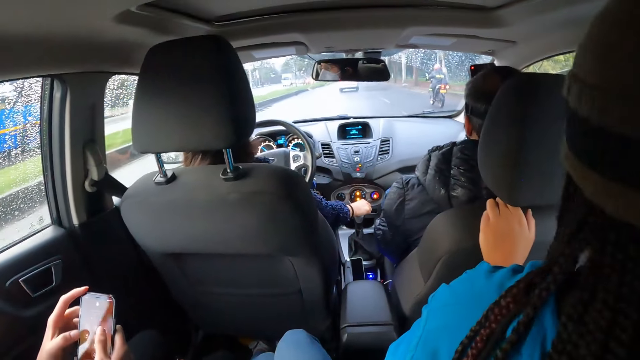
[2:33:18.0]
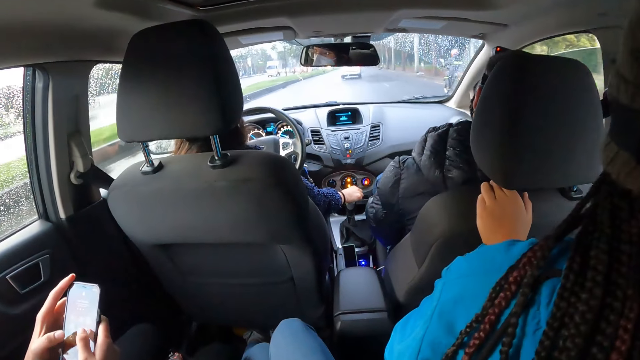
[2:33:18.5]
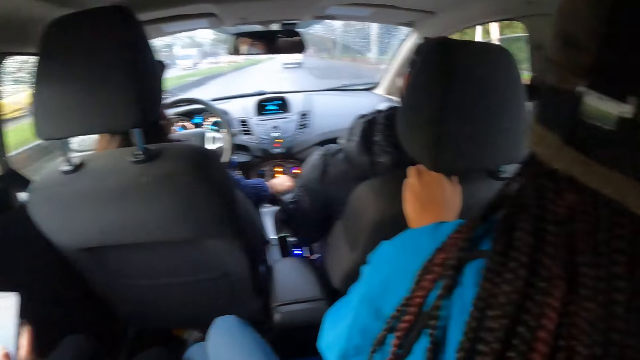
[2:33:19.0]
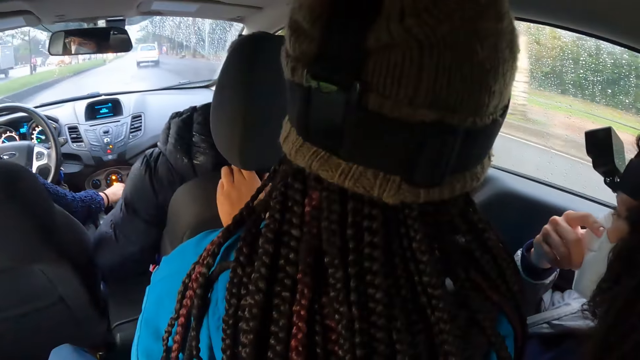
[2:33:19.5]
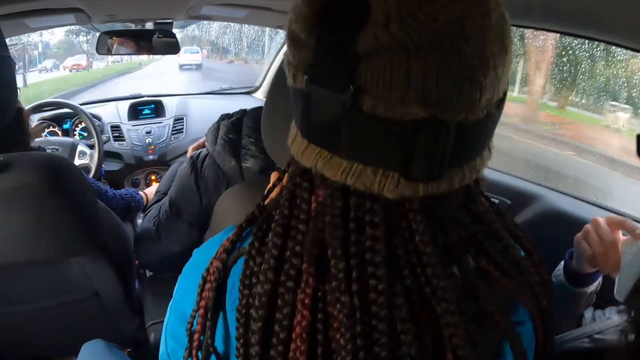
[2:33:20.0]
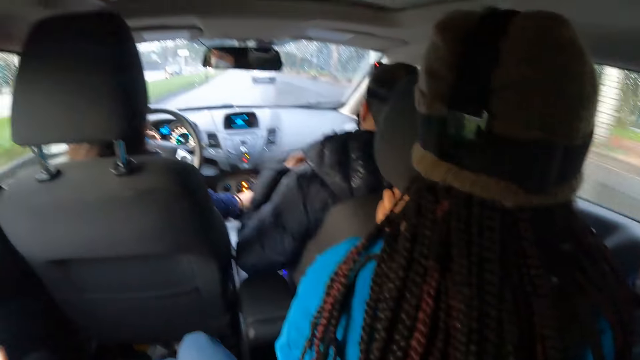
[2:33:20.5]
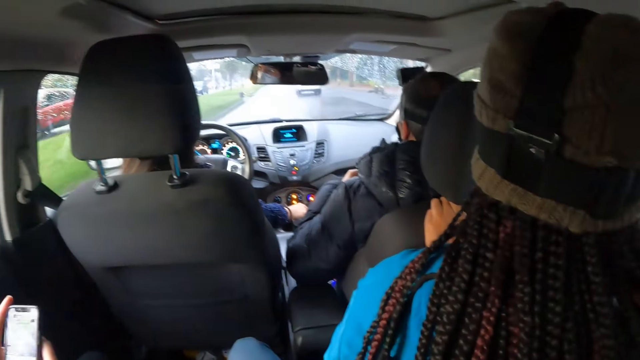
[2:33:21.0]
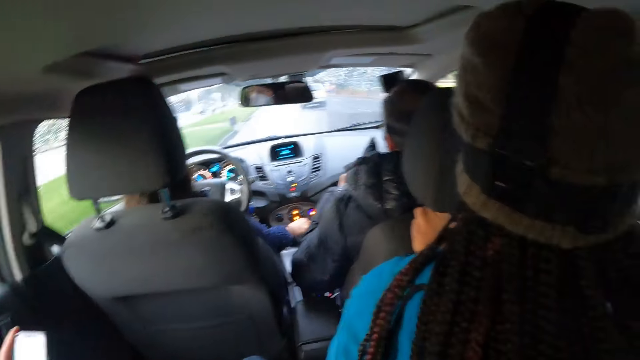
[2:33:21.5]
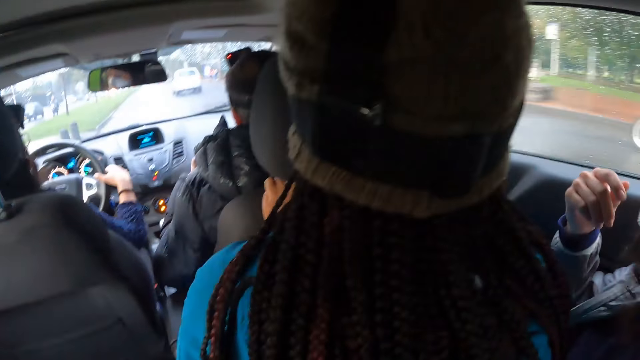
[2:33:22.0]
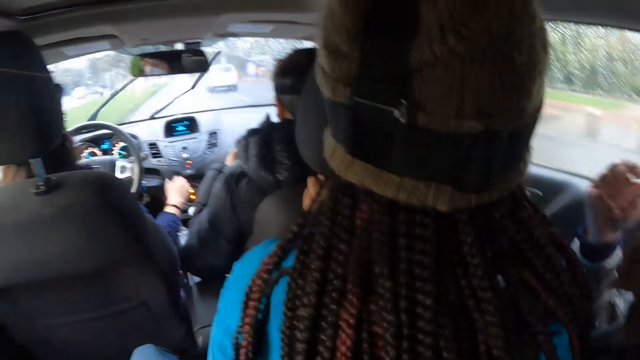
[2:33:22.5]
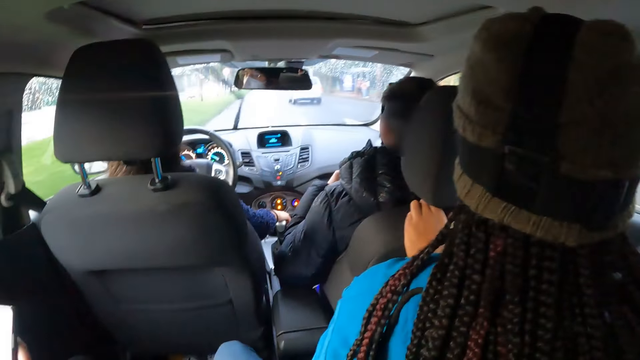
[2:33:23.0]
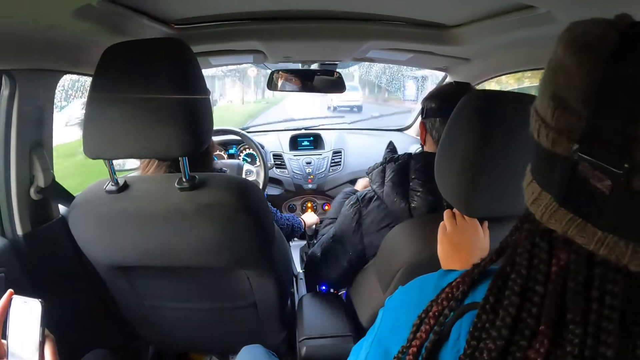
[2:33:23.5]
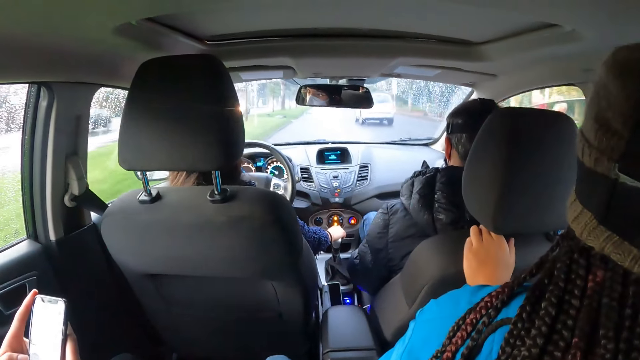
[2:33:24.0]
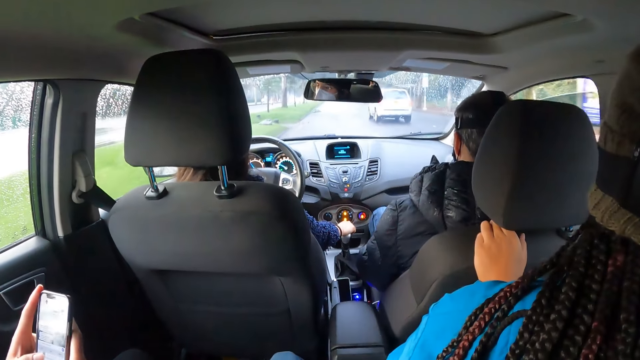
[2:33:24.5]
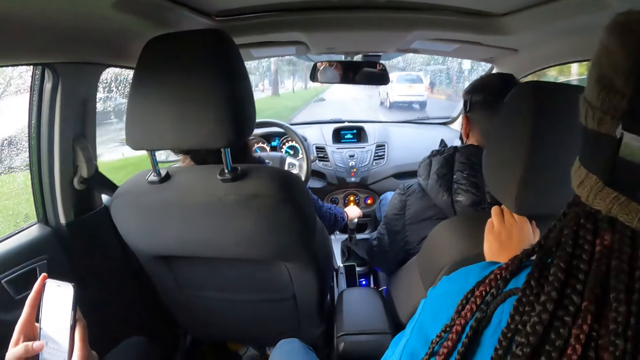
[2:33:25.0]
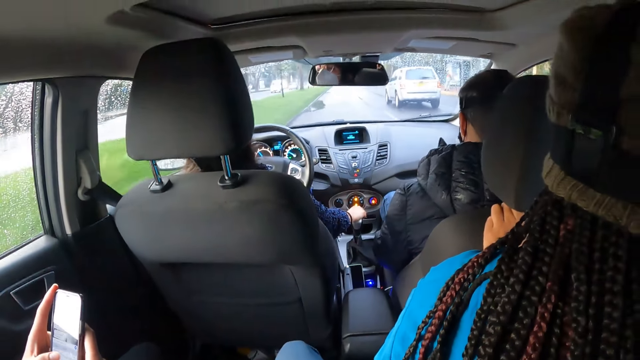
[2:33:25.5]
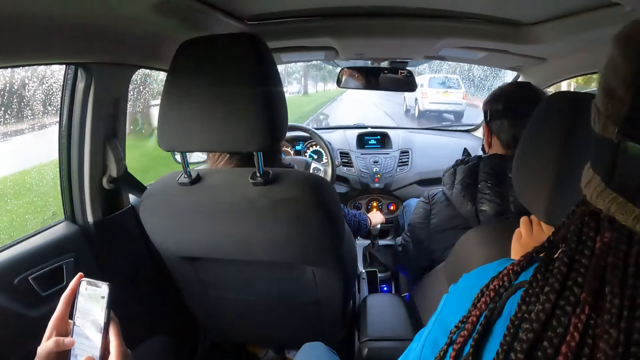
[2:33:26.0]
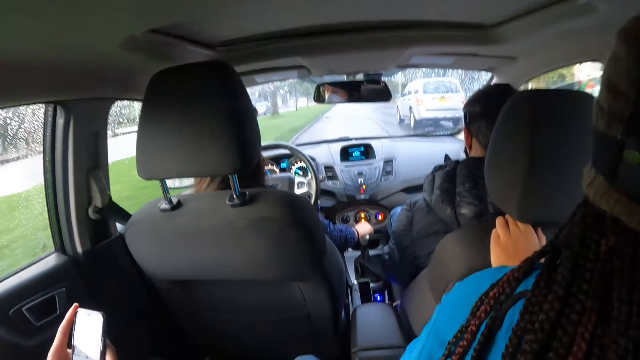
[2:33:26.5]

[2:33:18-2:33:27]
The woman operates the phone with her hands. Another woman drives past a motorcycle. A third woman touches a face mask with her right hand. The camera wearer looks outside. The man adjusts his winter coat with his hands. The second woman holds the steering wheel with her hands, removes her right hand from the steering wheel, and places her right hand on the gear.

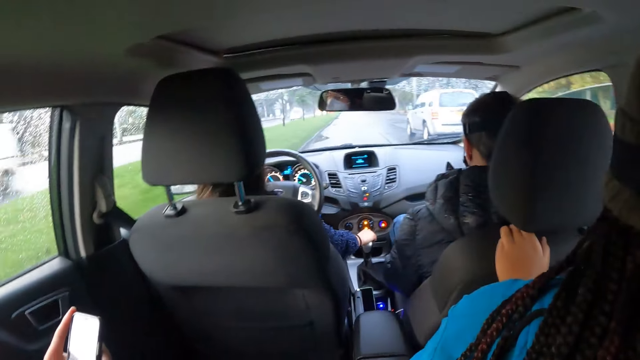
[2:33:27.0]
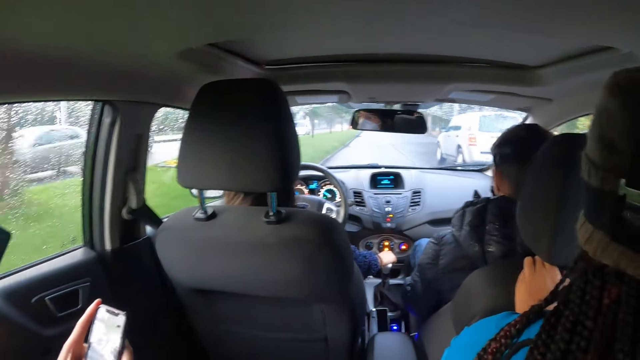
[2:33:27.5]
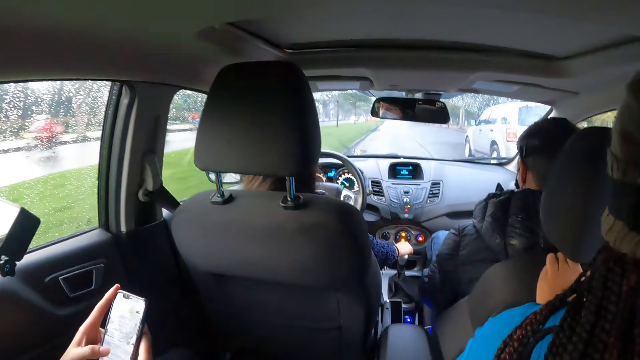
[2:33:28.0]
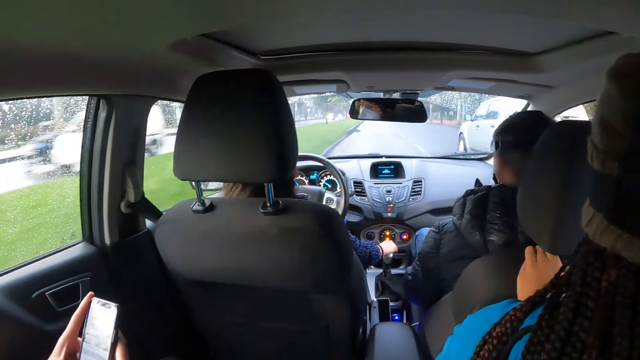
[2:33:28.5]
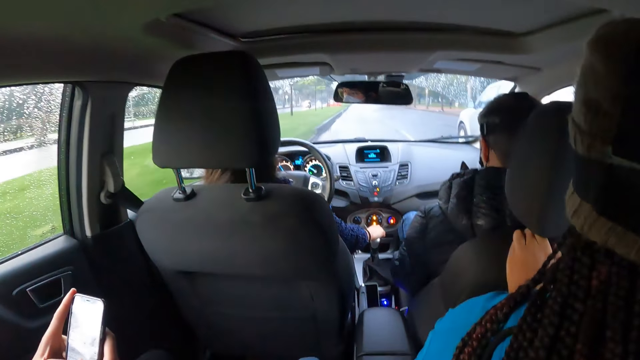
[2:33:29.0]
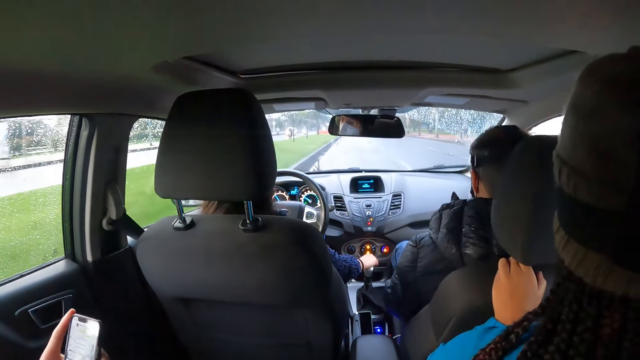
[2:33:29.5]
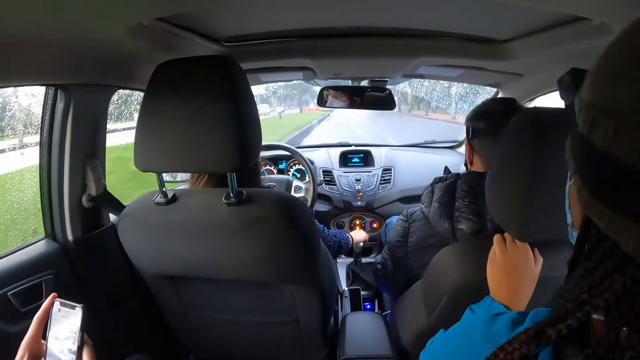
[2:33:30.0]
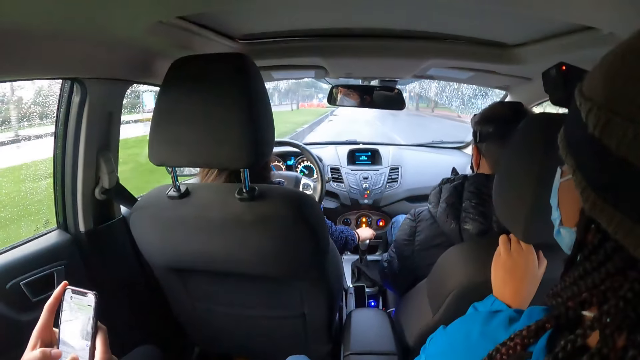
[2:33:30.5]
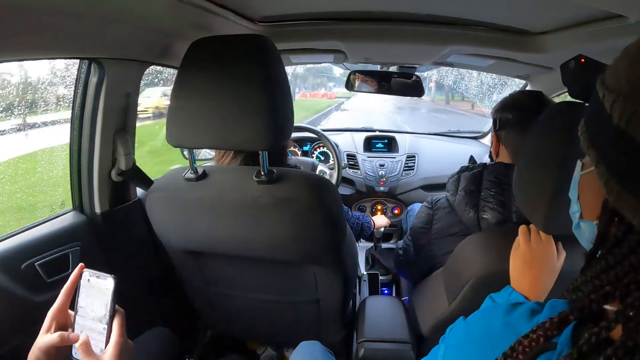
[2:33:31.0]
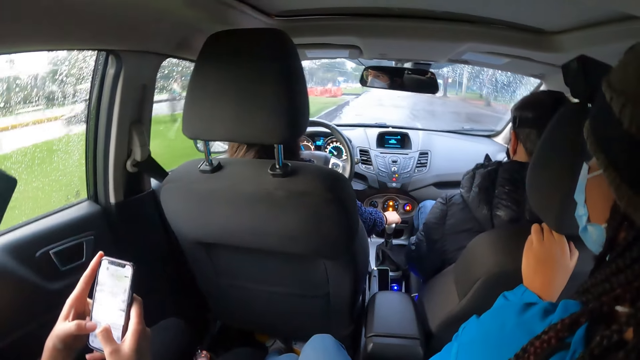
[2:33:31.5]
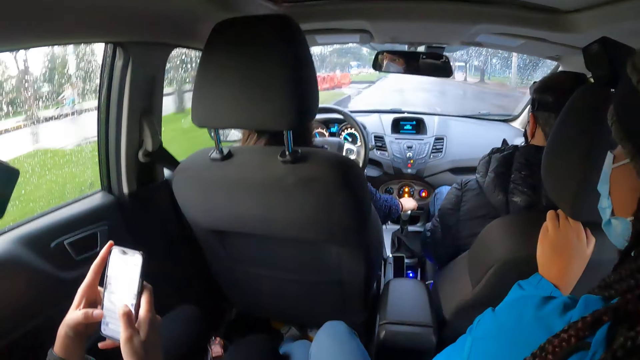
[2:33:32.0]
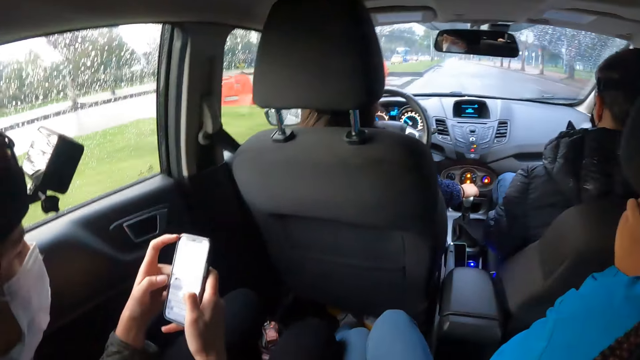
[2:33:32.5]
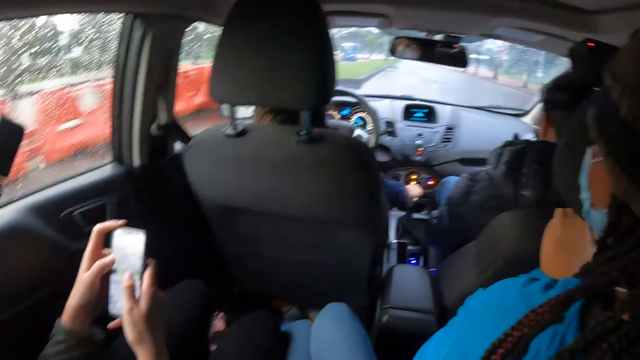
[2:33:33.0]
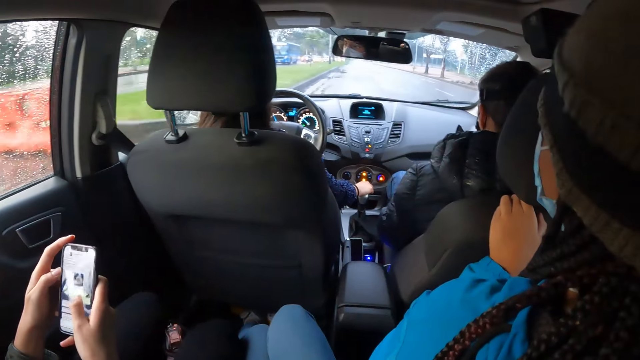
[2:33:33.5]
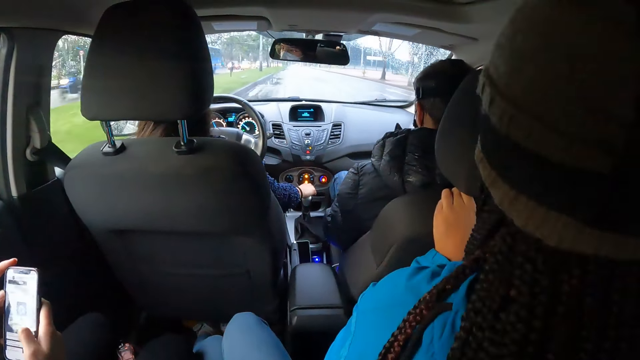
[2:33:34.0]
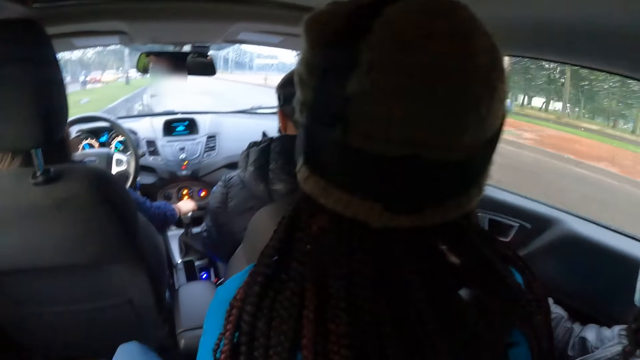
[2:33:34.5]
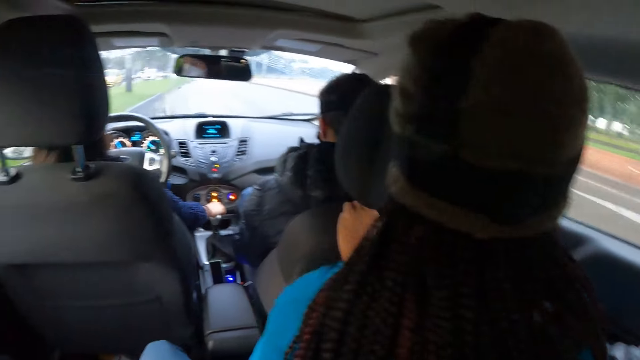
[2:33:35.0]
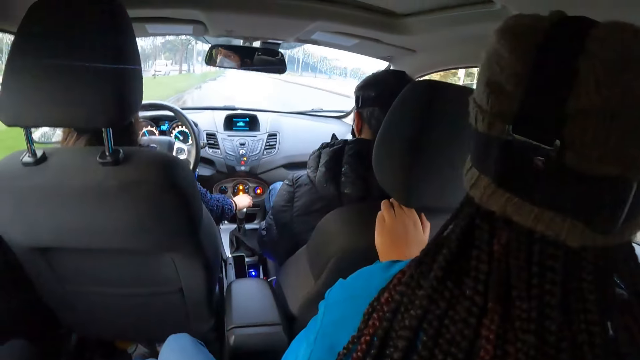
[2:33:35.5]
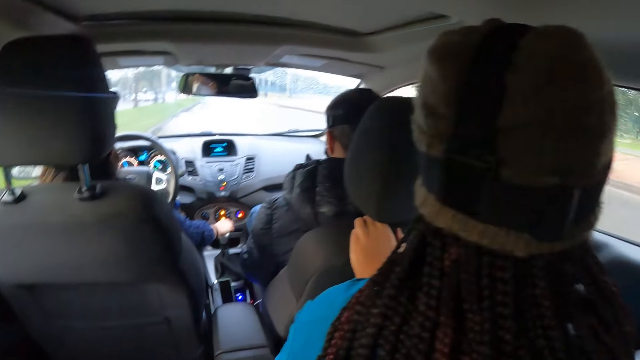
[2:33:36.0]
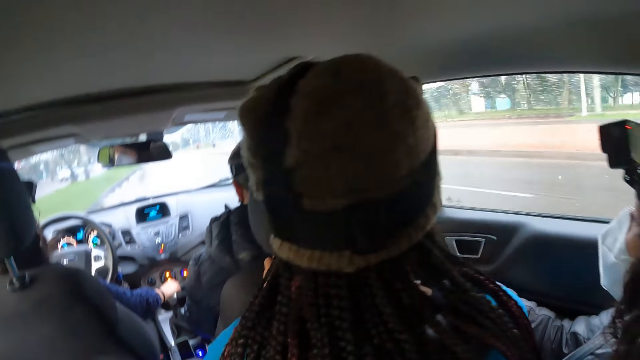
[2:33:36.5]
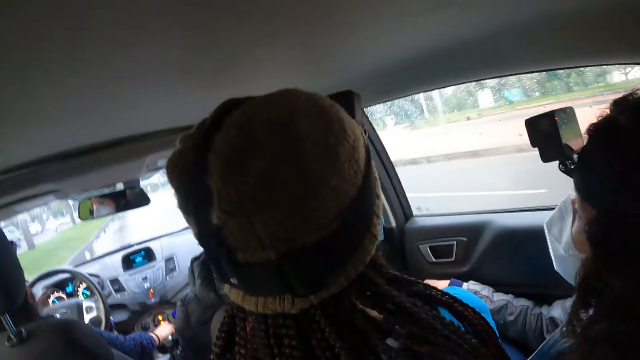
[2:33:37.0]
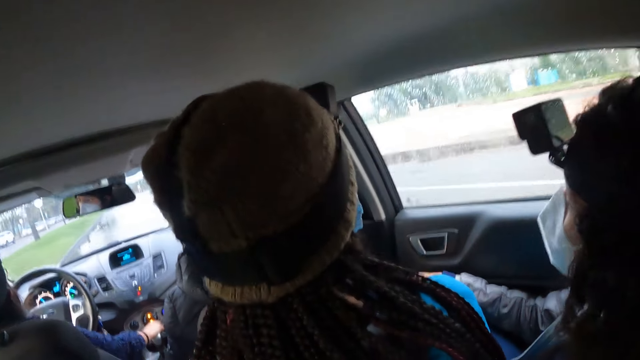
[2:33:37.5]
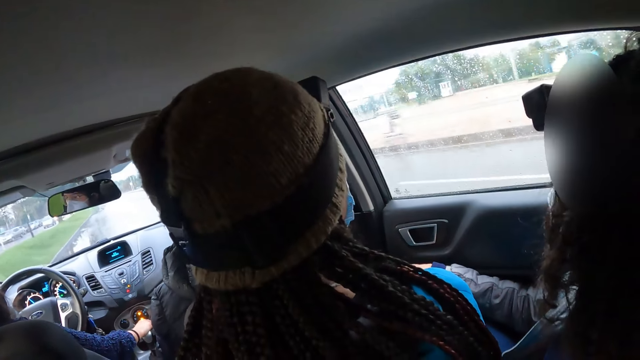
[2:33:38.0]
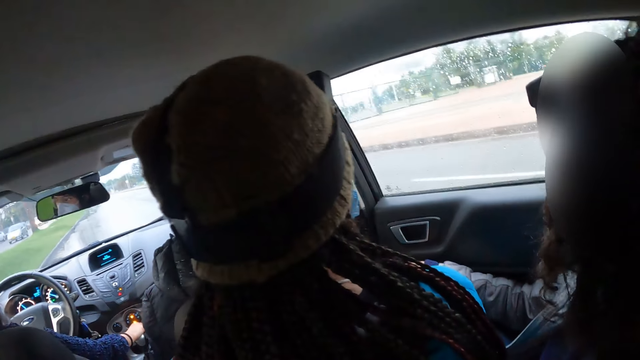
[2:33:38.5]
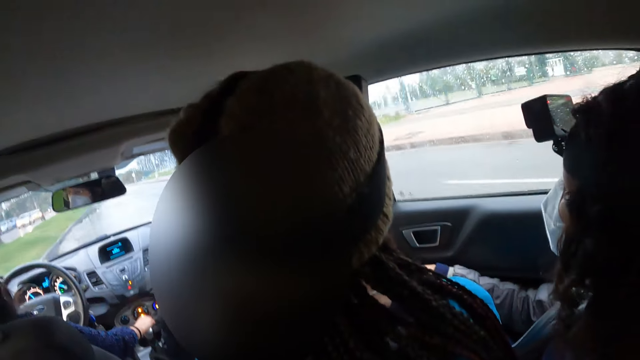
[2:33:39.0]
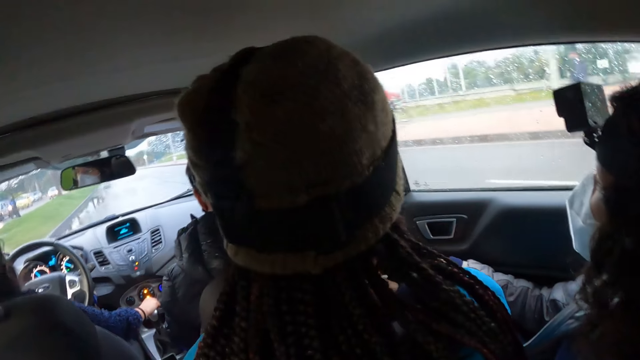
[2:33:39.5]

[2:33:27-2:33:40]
The woman drives past an SUV. Another woman interacts with a third woman. The third woman interacts with the second woman.
